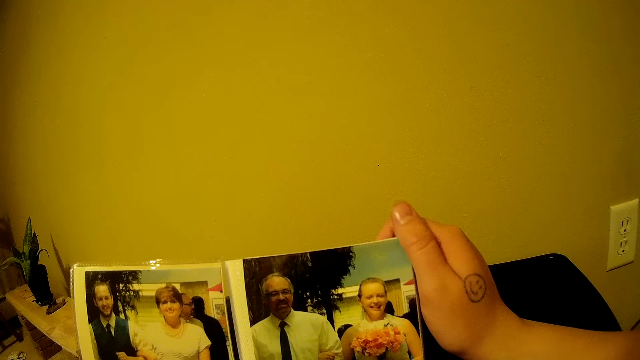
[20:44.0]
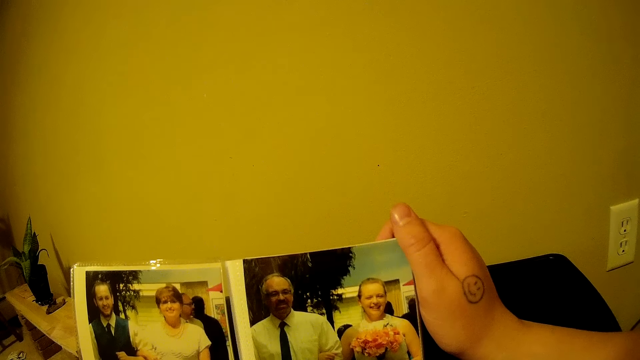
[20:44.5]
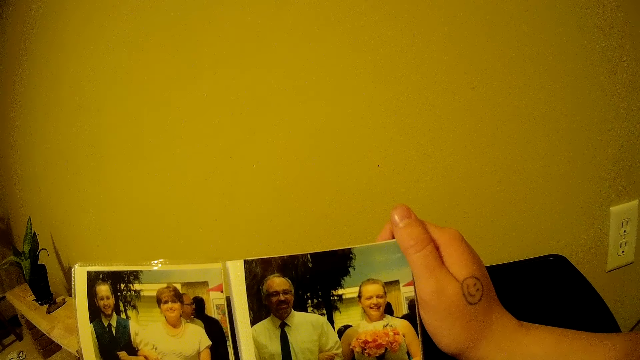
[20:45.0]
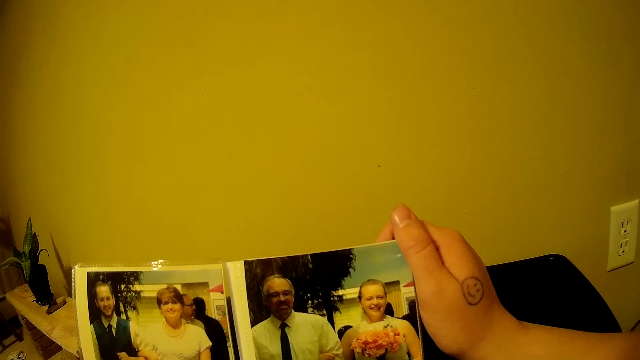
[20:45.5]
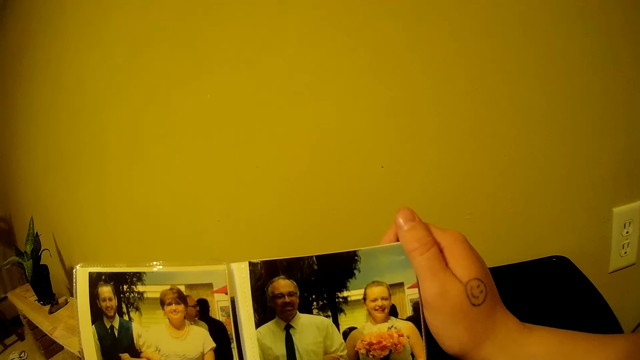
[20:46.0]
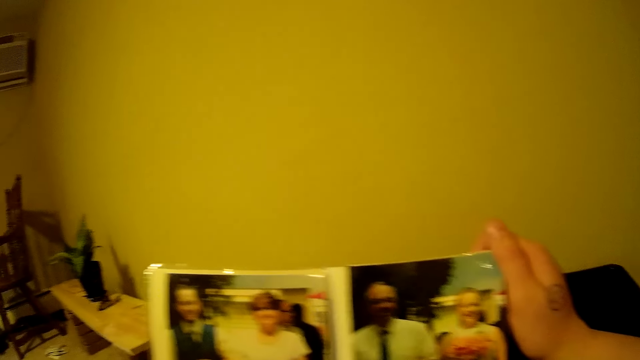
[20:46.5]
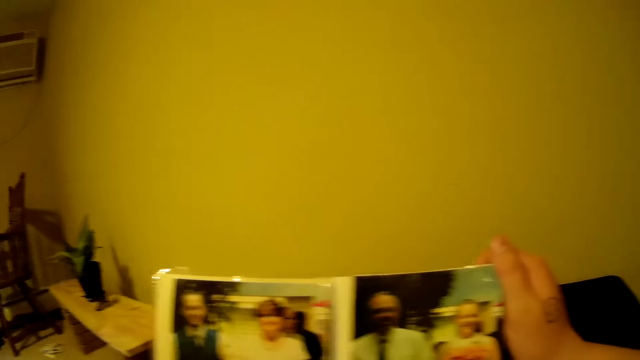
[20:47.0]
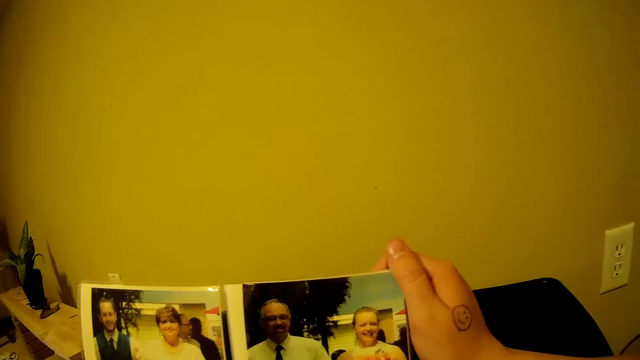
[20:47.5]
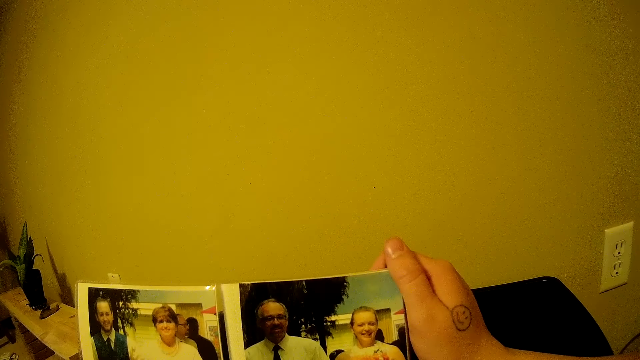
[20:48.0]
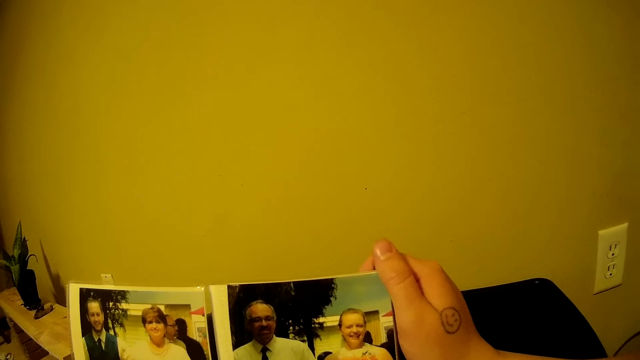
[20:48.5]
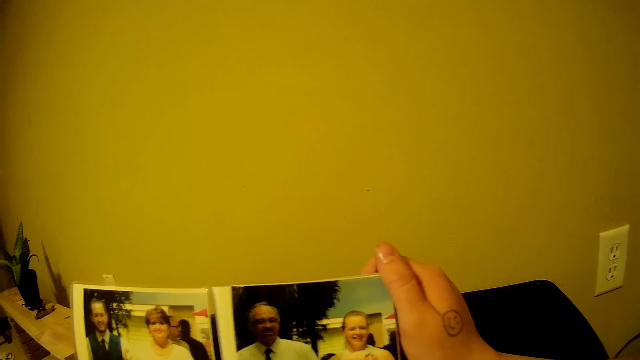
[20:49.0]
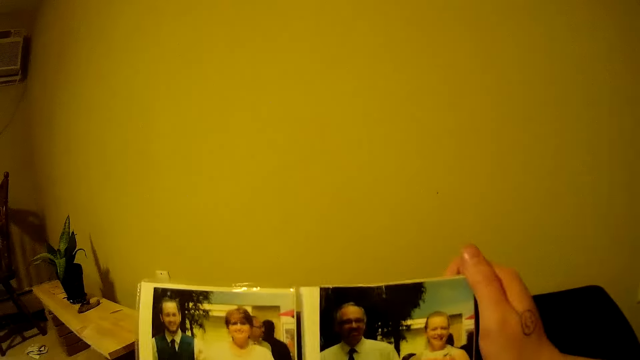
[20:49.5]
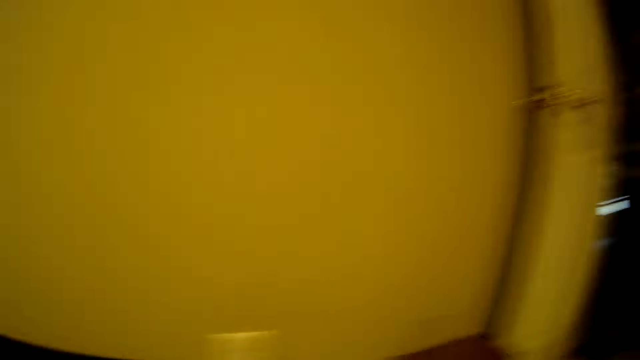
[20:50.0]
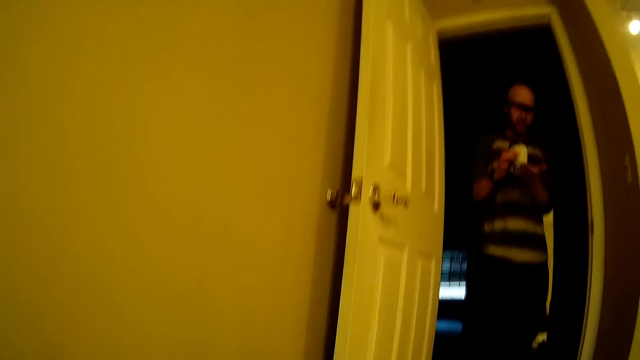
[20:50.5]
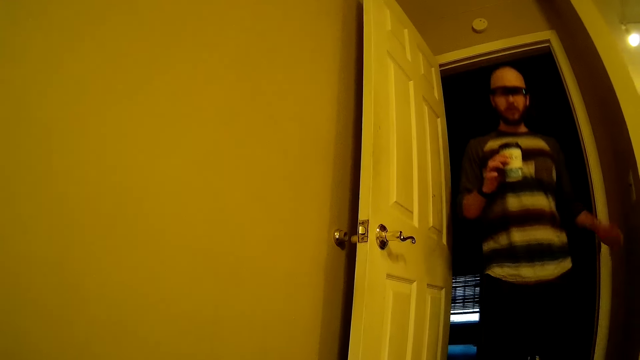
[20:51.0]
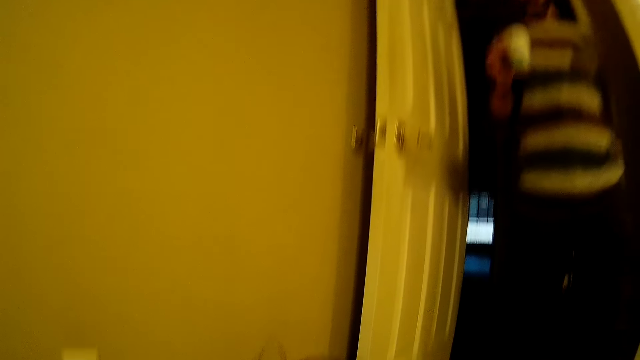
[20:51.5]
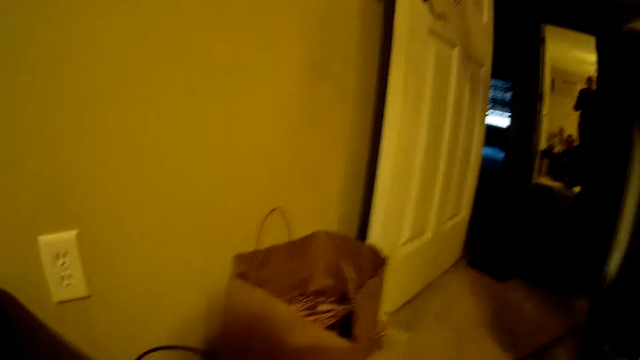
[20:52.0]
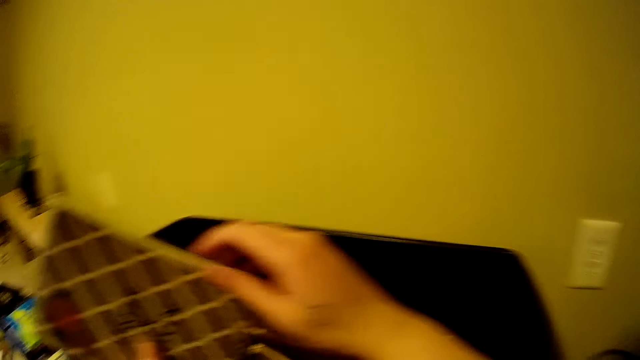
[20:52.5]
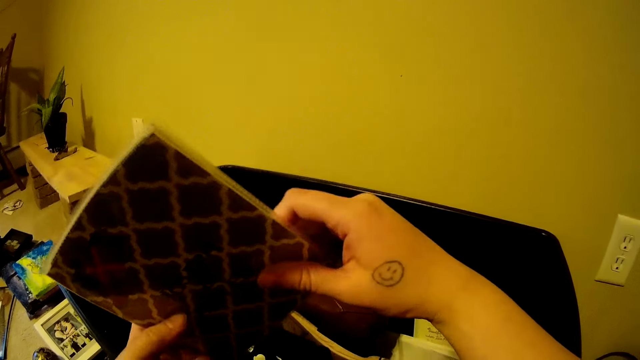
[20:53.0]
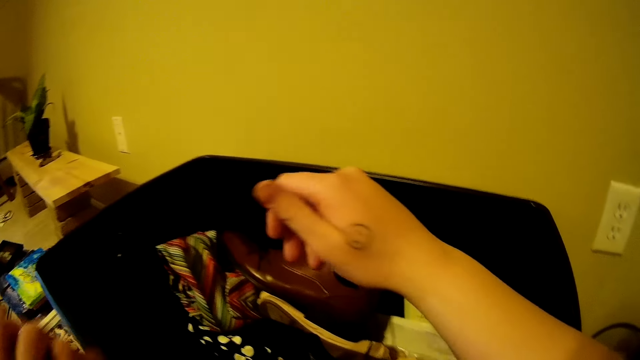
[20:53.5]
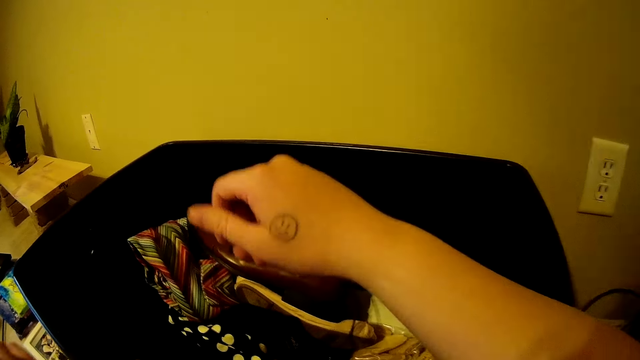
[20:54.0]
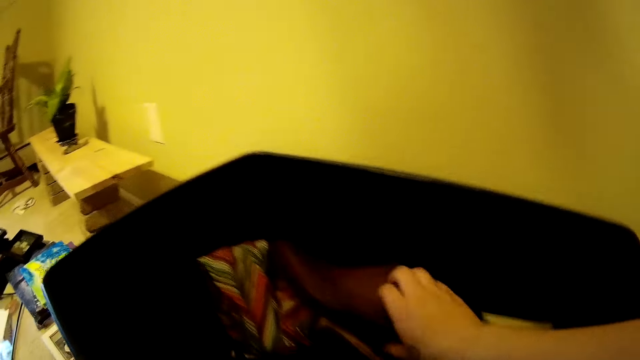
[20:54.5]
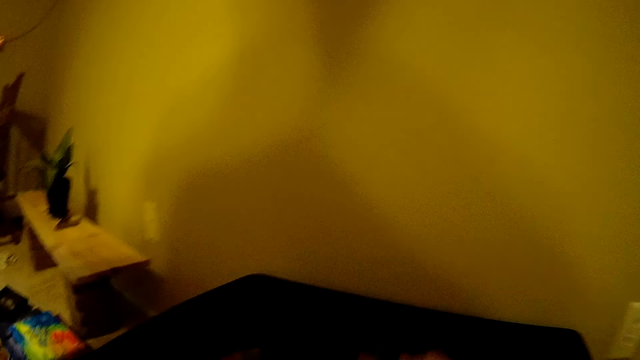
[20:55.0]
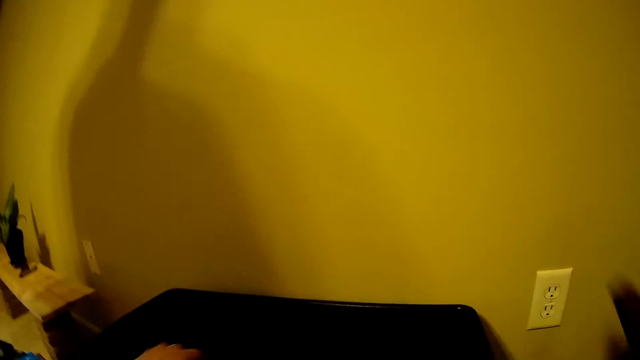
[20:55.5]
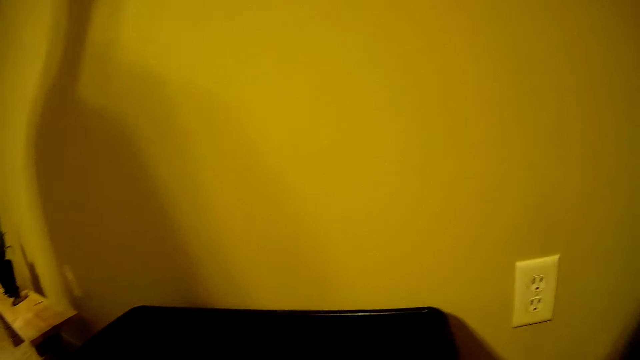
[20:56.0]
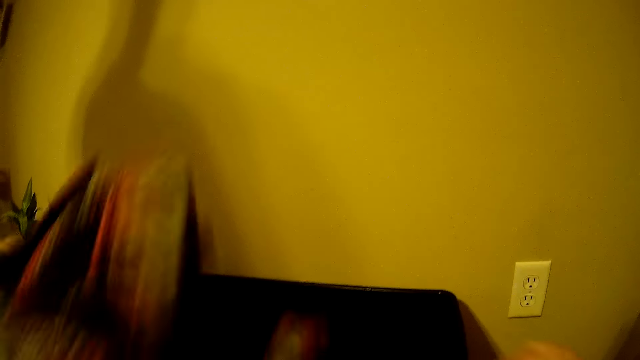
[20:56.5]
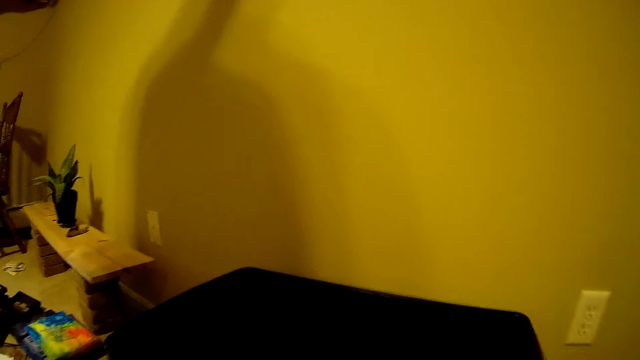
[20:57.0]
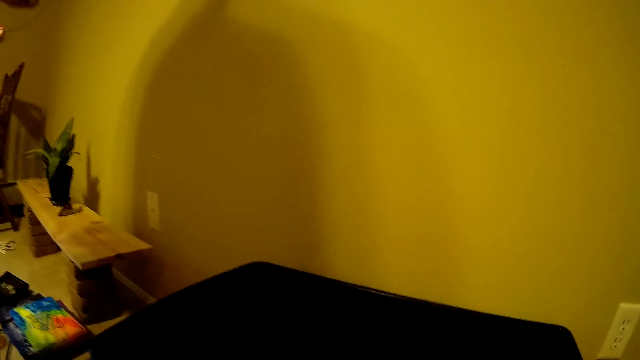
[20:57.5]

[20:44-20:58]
The man walks into the bedroom and holds a cup of coffee in his right hand. The camera wearer holds a brown notepad with both hands. She drops the brown notepad on the floor with her left hand. She takes a brown shoe out of the storage box with her right hand. The man interacts with the camera wearer. The camera wearer takes out a multi colored cloth from the storage box with her left hand.

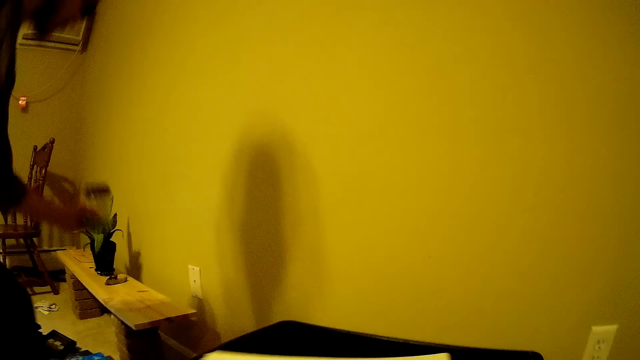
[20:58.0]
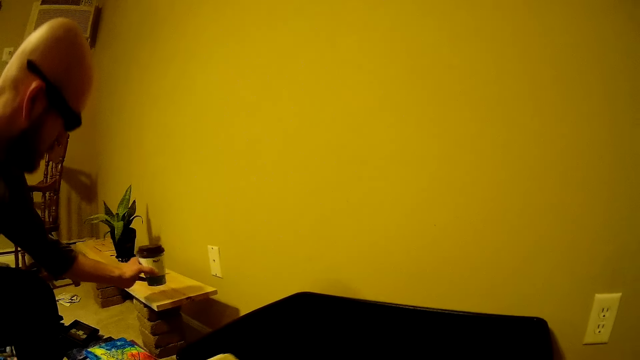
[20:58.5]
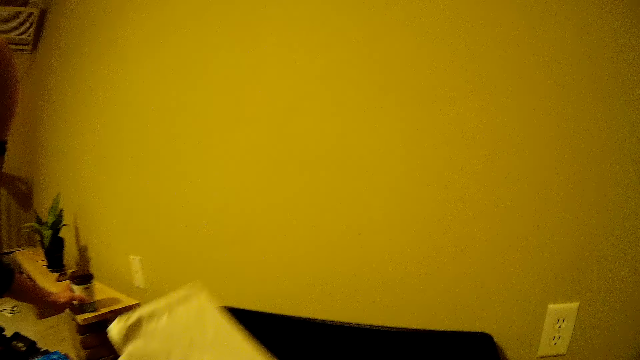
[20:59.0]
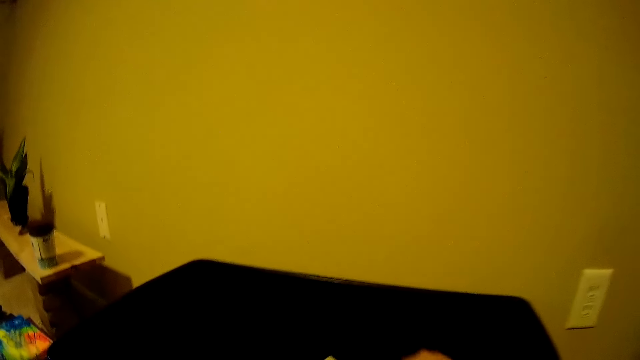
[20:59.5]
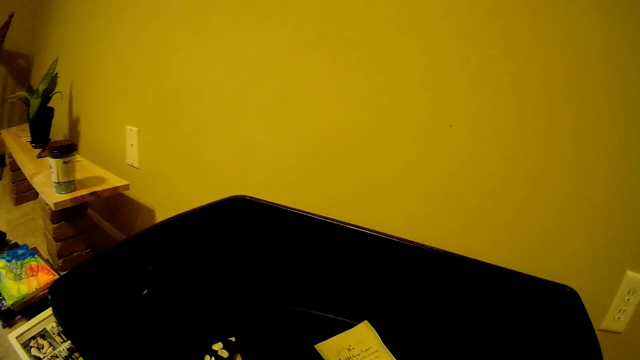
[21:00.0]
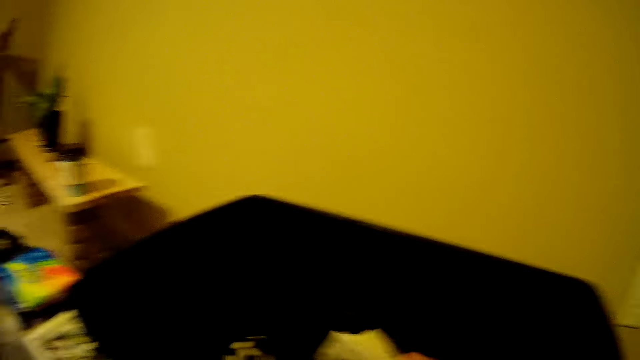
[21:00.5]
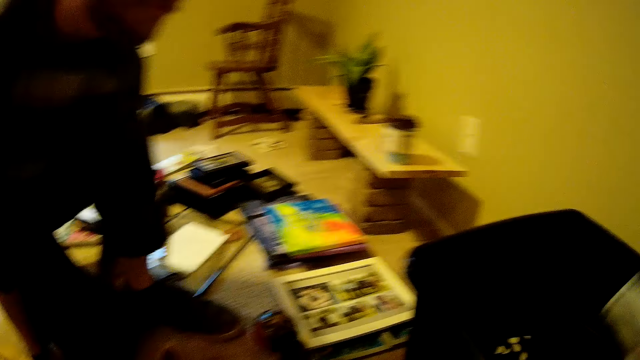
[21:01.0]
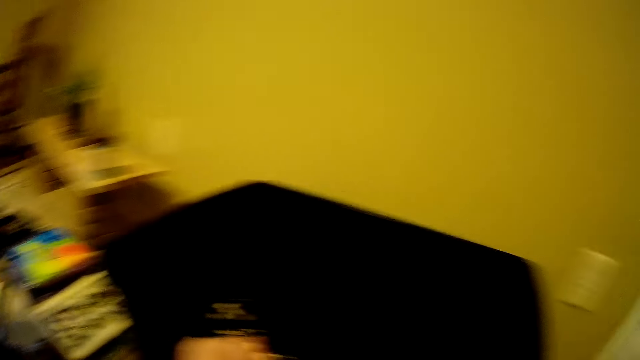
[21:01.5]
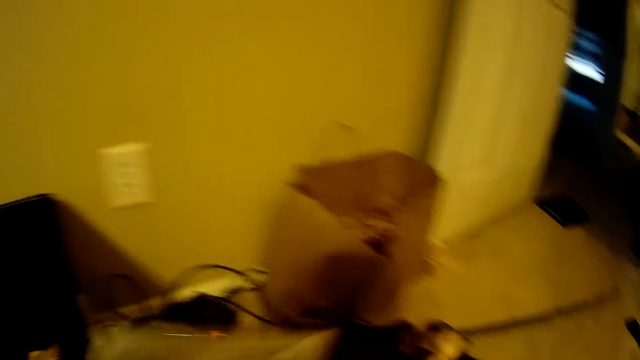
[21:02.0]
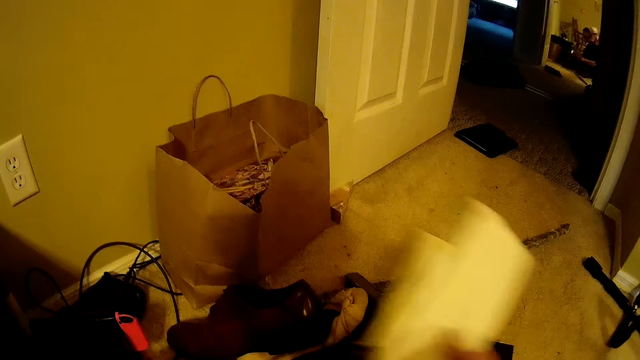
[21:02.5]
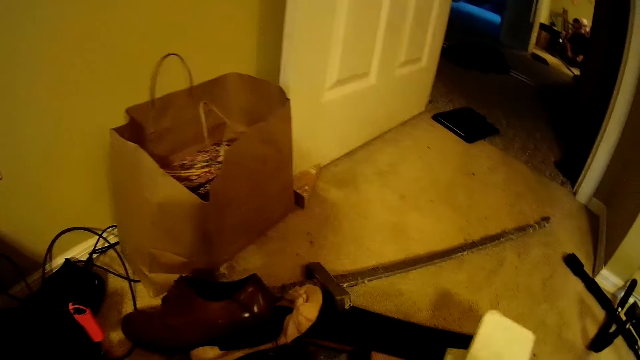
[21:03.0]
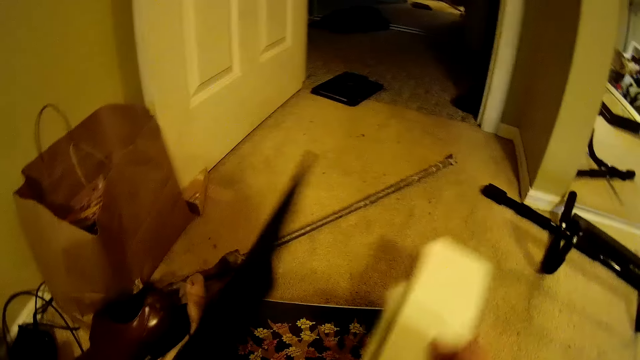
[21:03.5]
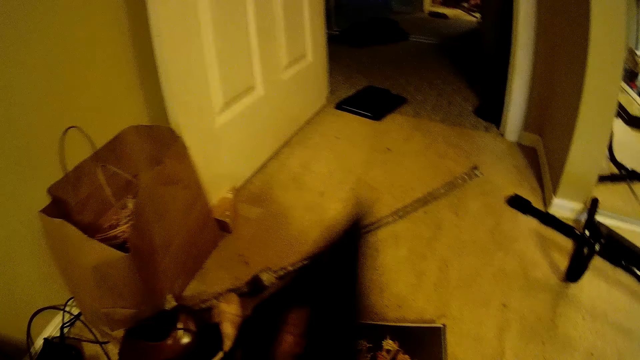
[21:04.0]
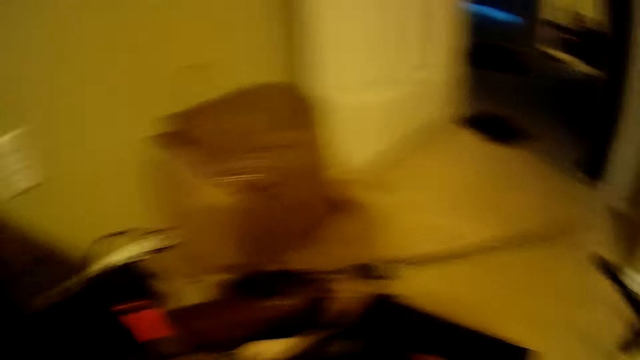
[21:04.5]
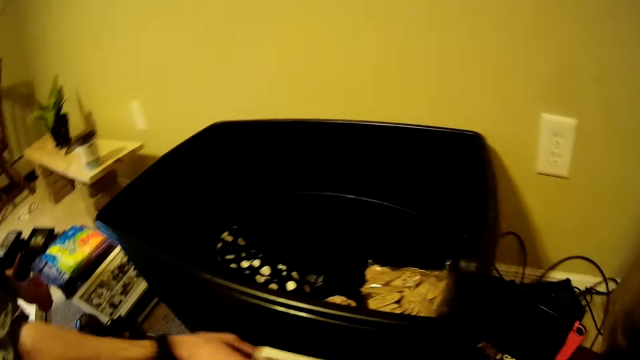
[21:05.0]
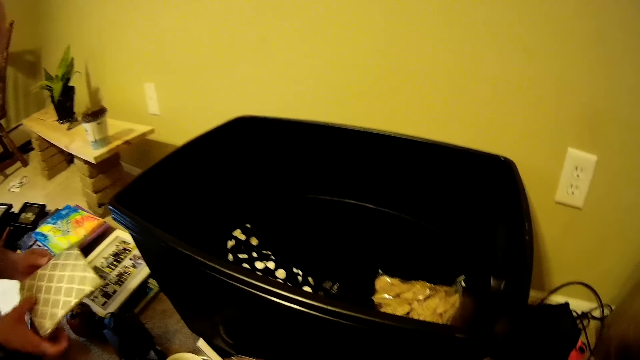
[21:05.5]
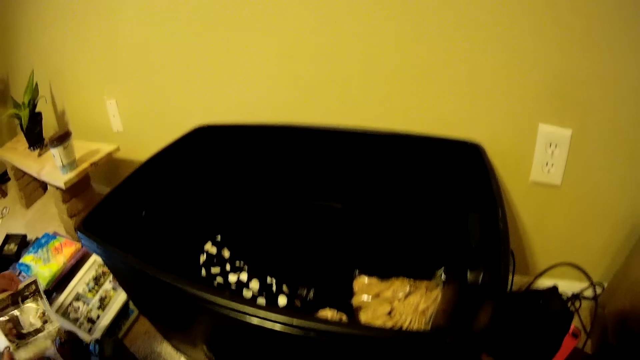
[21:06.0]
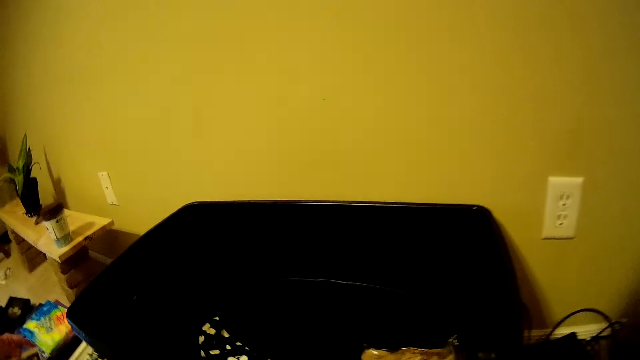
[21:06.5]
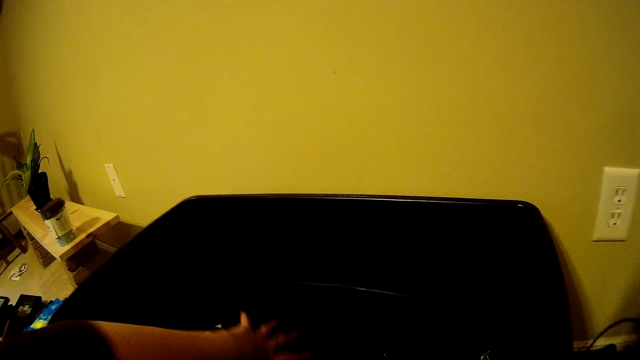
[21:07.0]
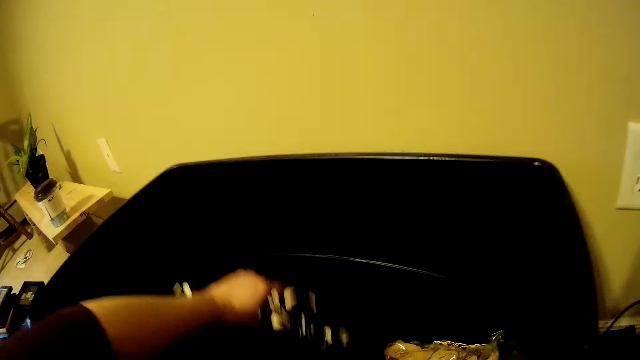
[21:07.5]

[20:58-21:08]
The man drops the cup of coffee on a wooden bench with his left hand. The camera wearer puts a white paper into the storage box with her right hand. She takes out the white paper from the storage box with her right hand. She opens a small storage box with her right hand. She drops the white paper into the small storage box with her right hand. The man interacts with the camera wearer. The camera wearer closes the small storage box. The man picks up the wedding album with his left hand and goes through the wedding album in both his hands. The camera wearer takes out a black dress from the storage box with her left hand.
